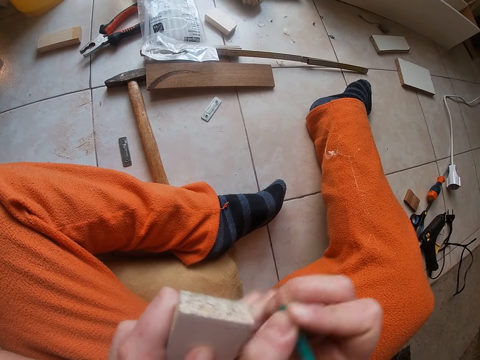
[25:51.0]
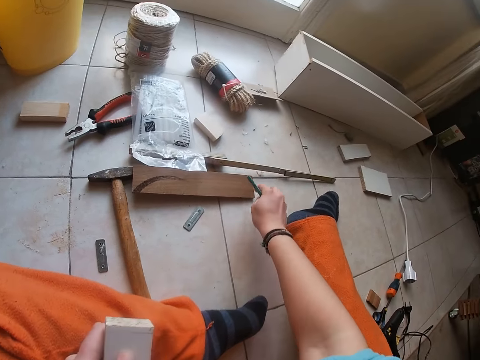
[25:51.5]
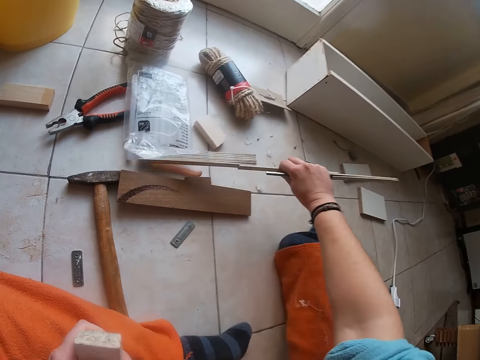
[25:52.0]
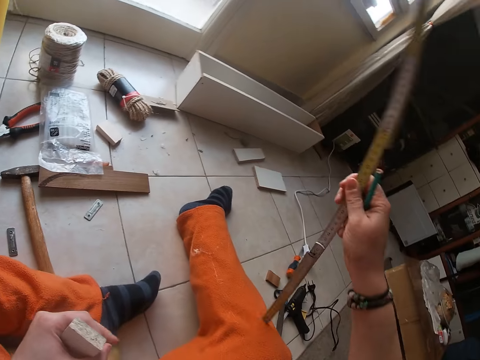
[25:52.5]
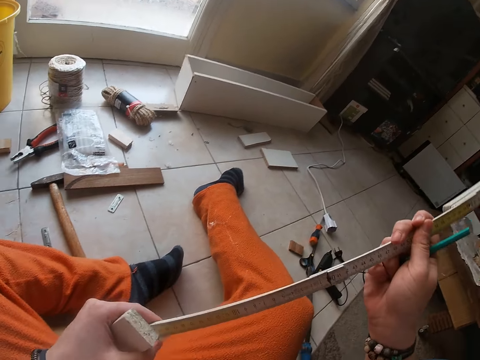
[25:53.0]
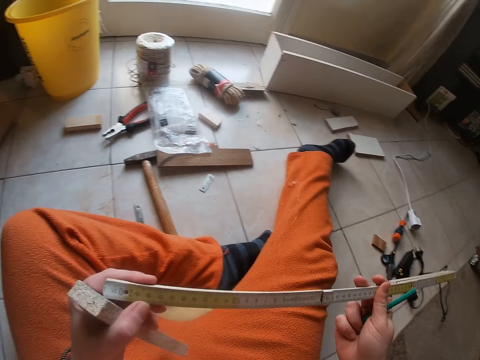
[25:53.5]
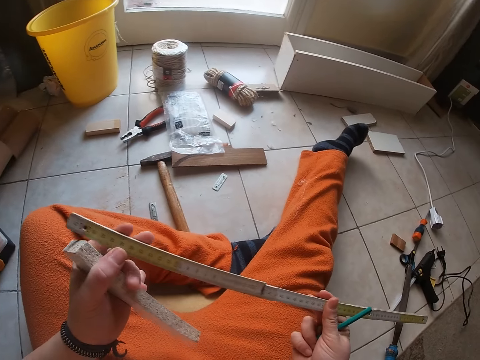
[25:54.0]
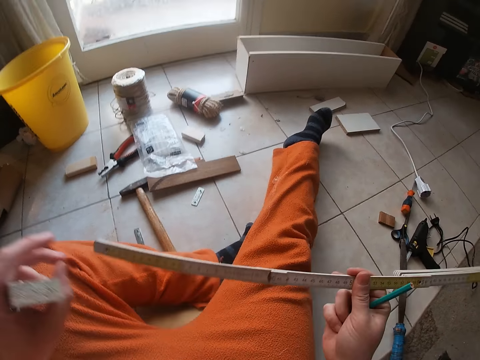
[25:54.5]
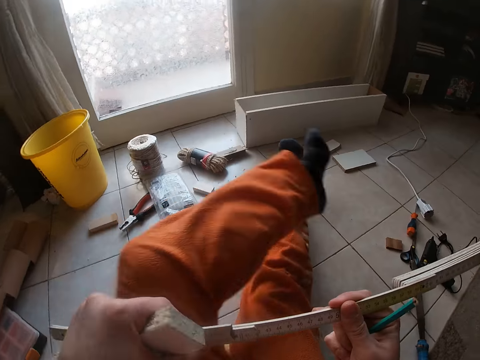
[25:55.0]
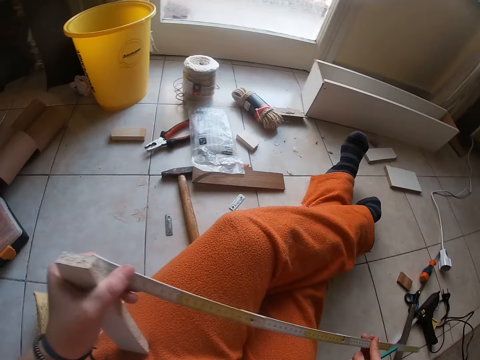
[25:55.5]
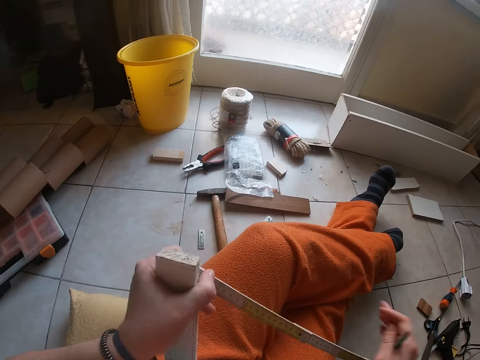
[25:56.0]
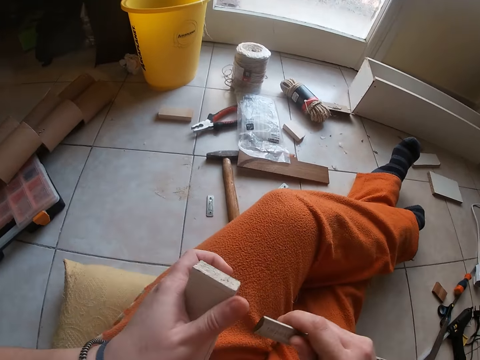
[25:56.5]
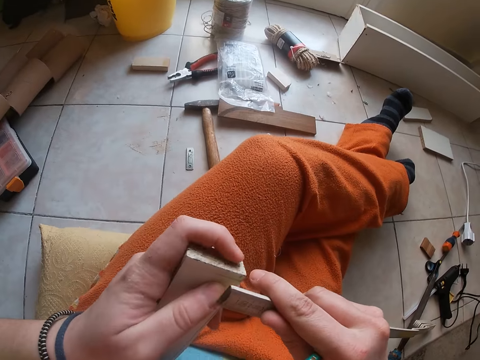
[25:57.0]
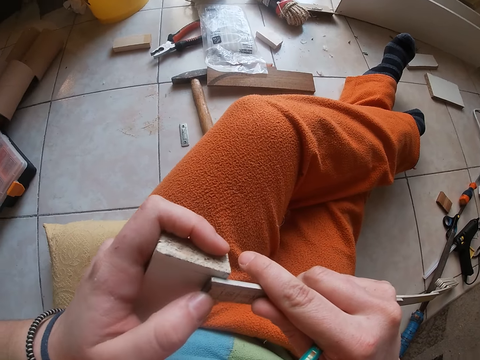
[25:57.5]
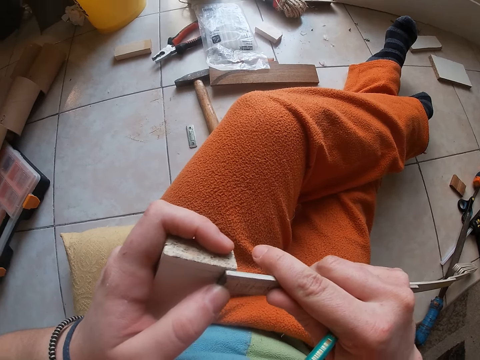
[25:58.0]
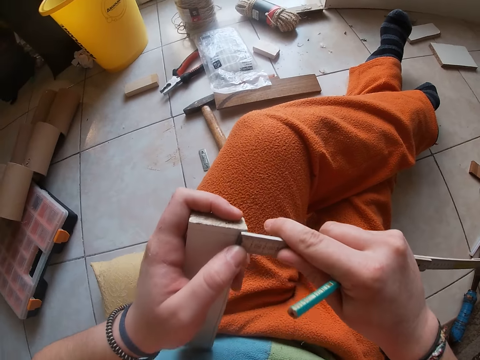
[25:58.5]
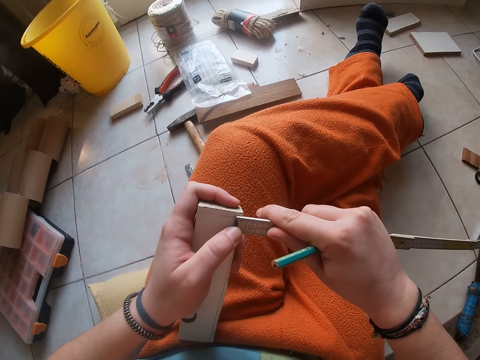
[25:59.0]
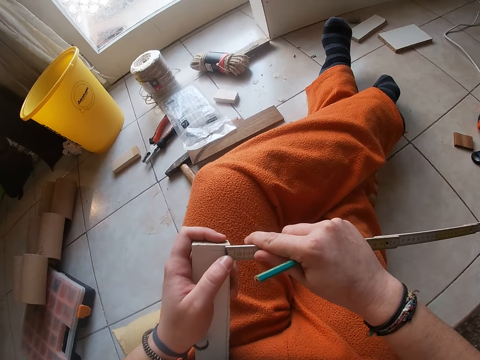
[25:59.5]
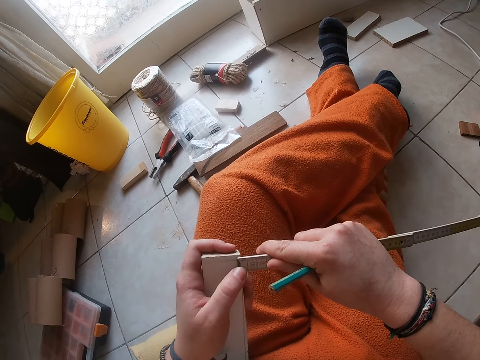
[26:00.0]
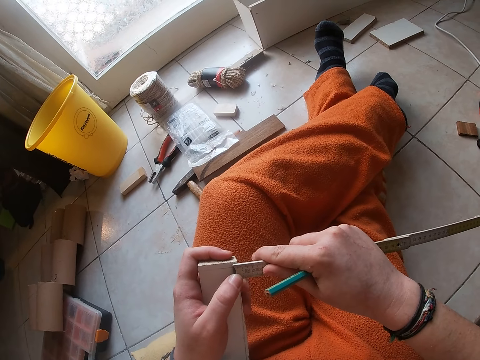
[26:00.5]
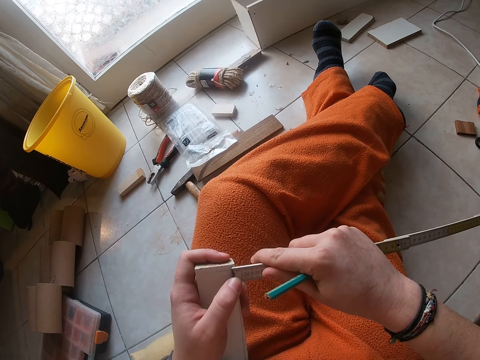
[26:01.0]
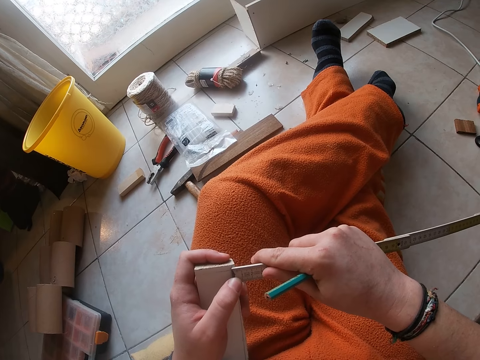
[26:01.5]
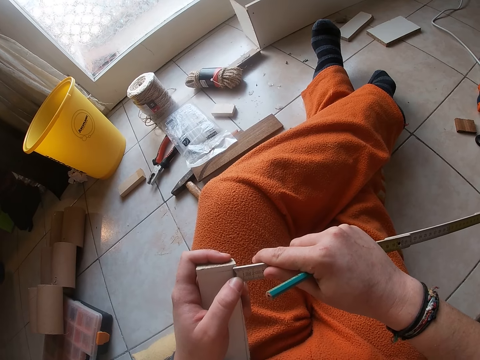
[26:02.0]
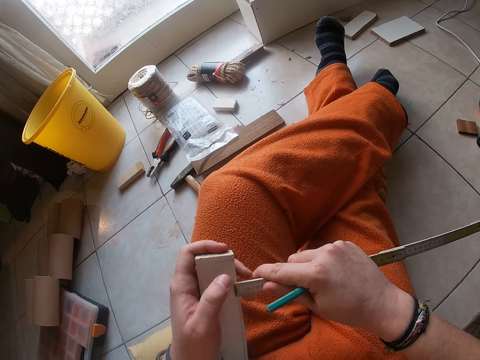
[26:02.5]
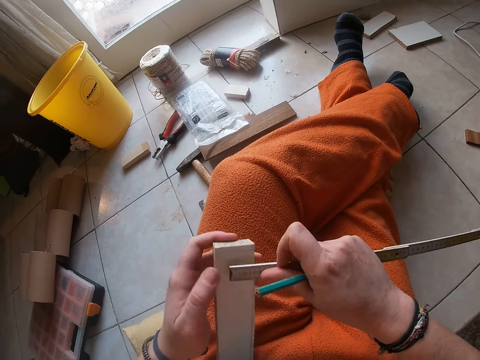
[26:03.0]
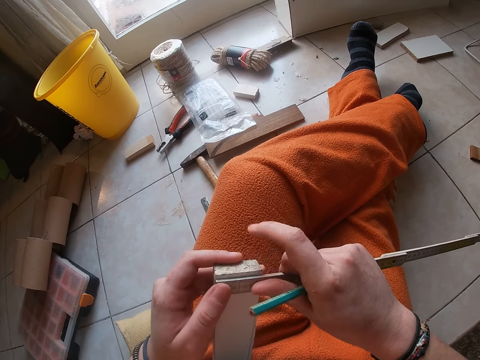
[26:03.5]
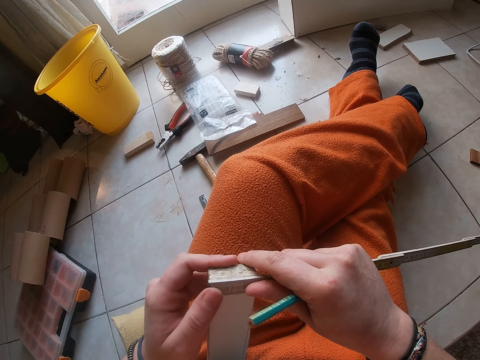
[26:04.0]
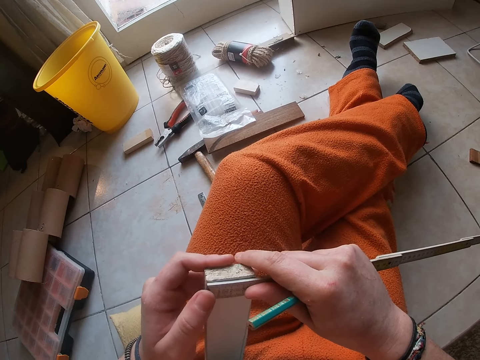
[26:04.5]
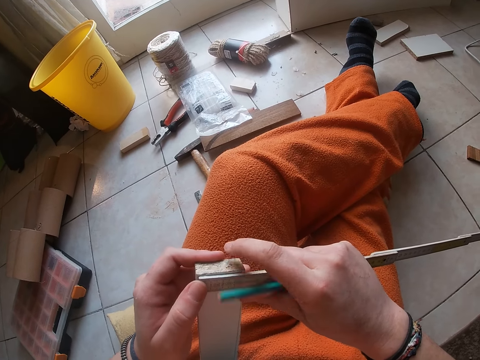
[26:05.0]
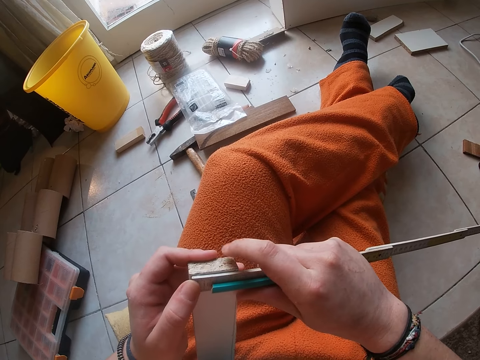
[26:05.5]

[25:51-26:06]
The camera wearer picks up a folding rule on the floor with his right hand. He holds the folding rule with both hands. He is measuring the piece of wood. He places the folding rule on the plywood with both hands.

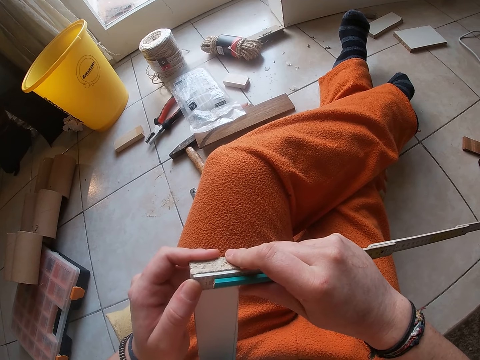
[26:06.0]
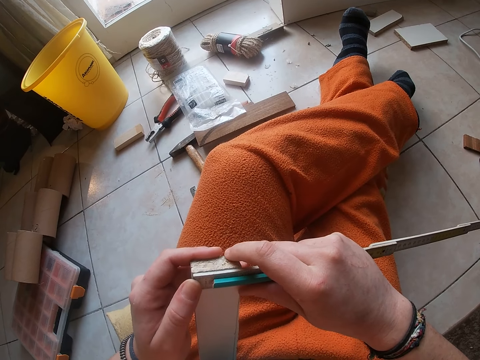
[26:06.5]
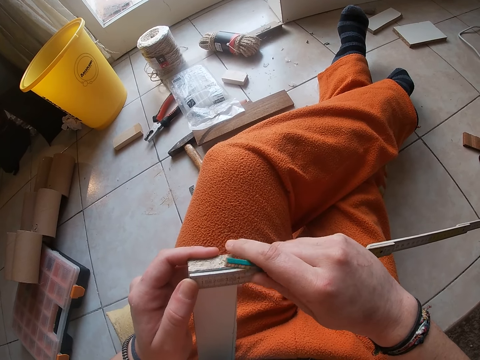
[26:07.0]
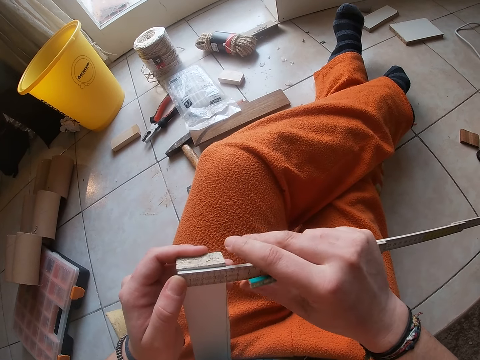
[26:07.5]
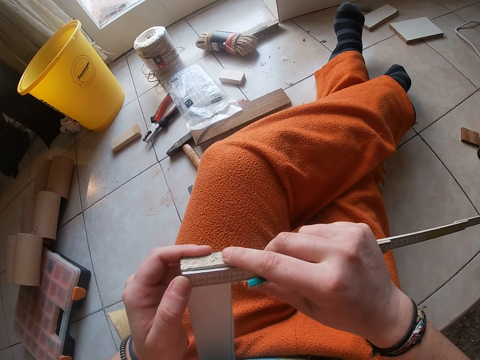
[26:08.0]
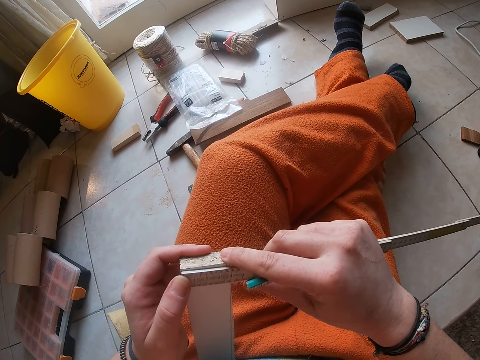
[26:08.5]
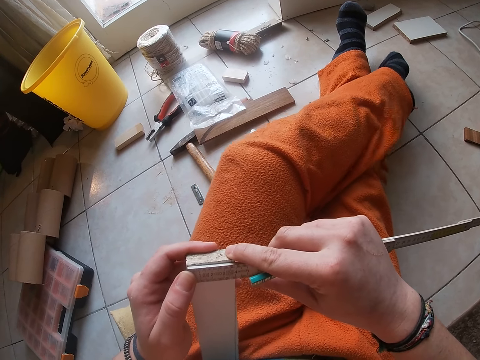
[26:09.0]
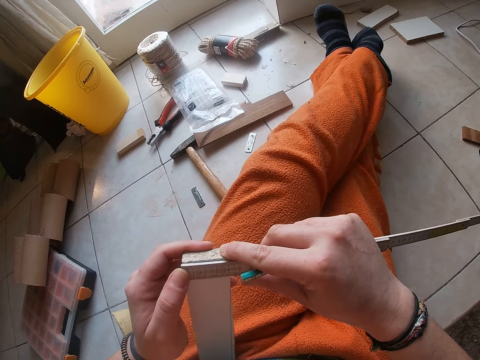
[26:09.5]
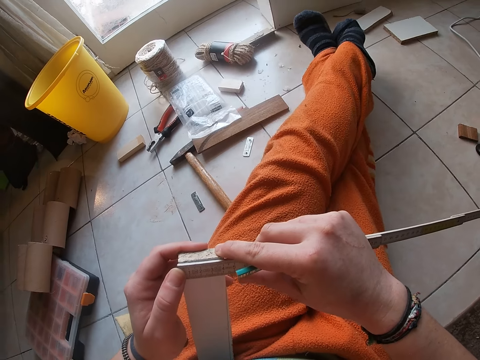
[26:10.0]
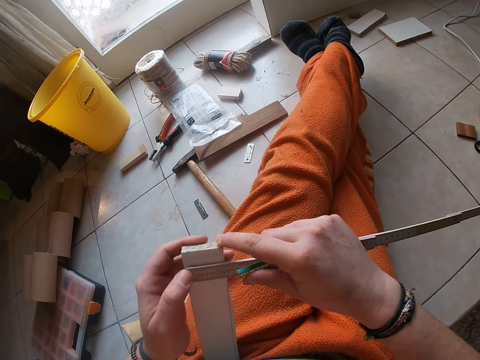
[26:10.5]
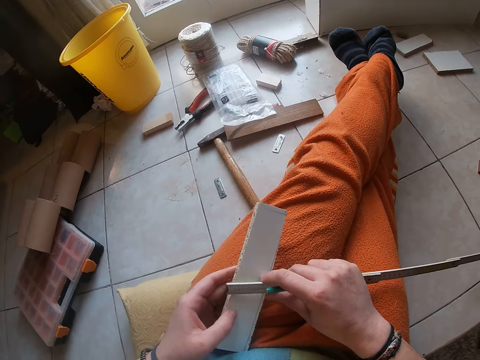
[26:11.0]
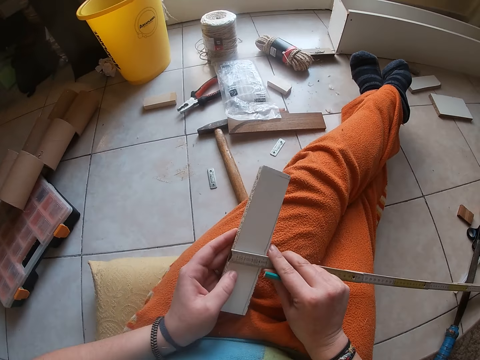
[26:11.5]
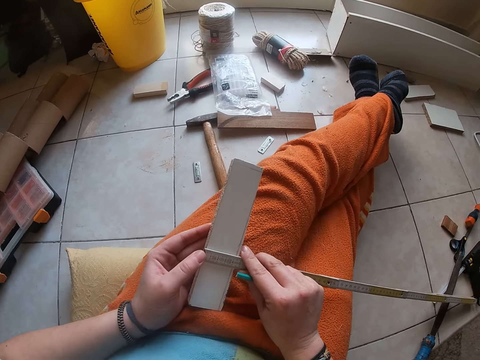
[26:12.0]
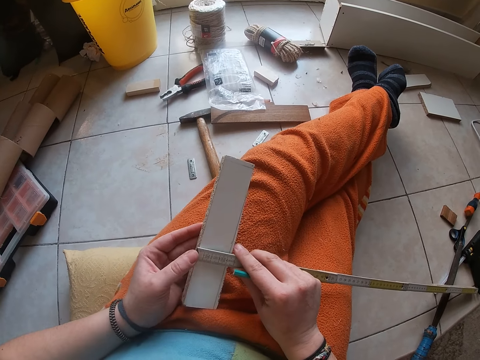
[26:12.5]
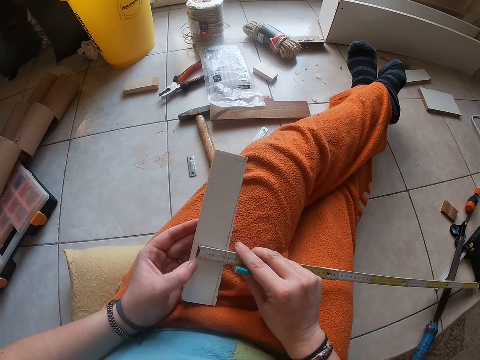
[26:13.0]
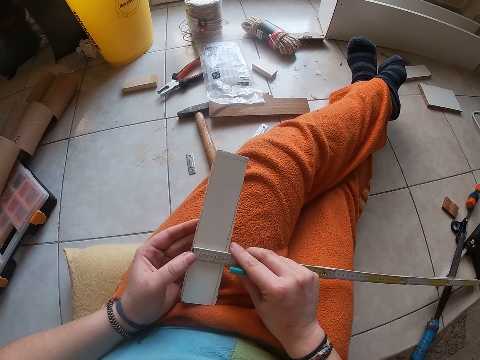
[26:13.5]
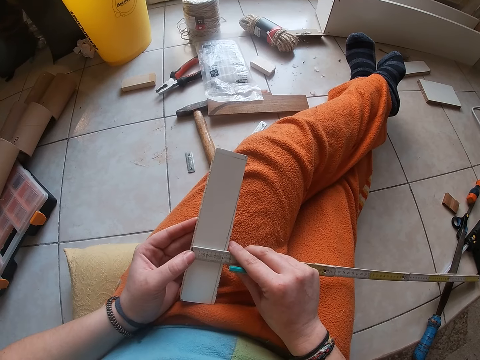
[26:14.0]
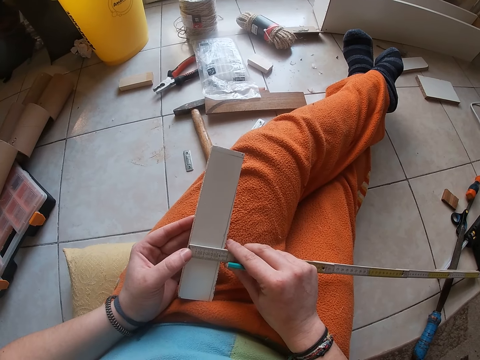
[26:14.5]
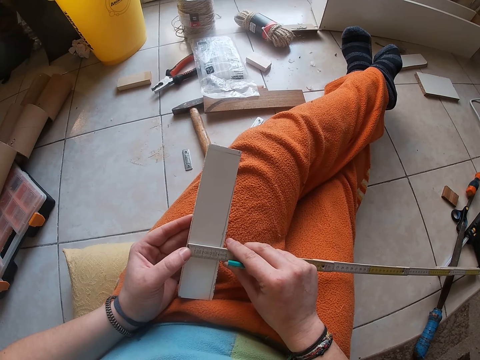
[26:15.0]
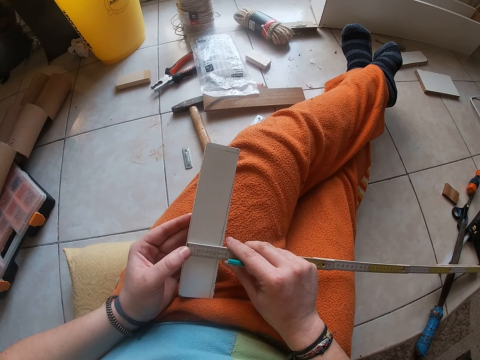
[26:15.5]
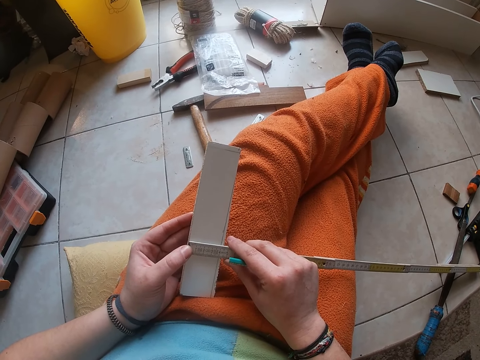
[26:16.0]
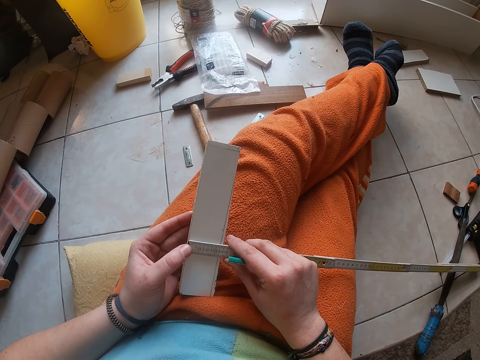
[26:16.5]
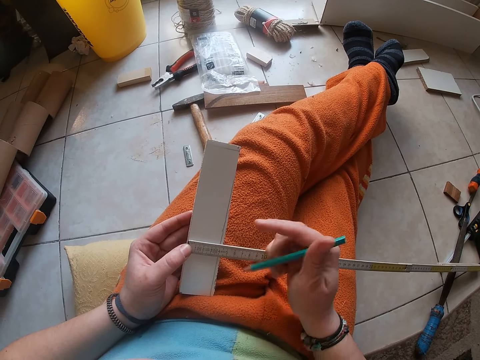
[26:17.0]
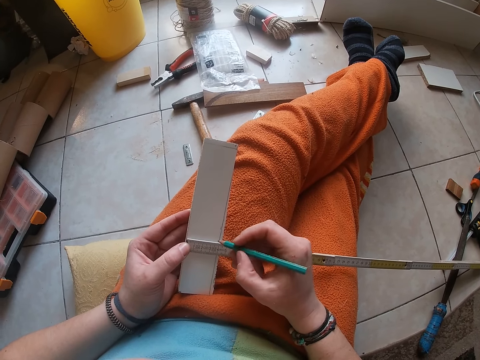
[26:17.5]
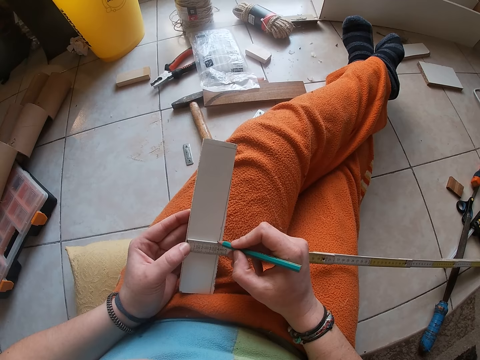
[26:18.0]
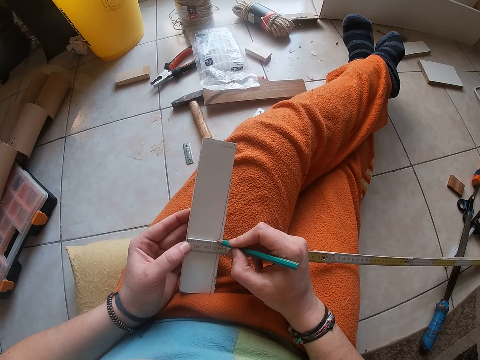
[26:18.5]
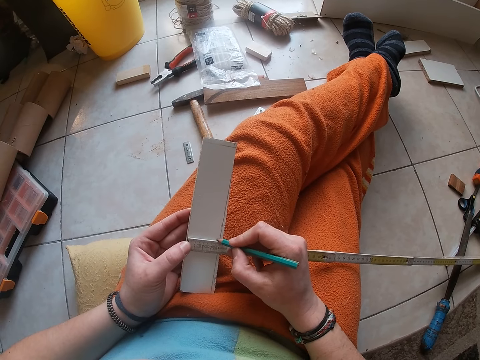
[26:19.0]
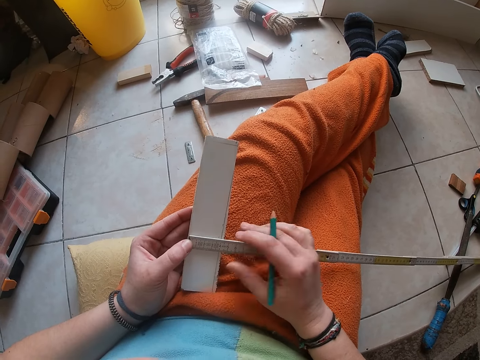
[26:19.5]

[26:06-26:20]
The camera wearer holds the folding rule on the plywood with his left hand. He indicates a dot on the plywood with the pencil with his right hand.
